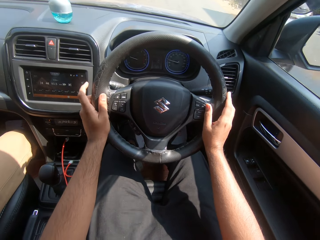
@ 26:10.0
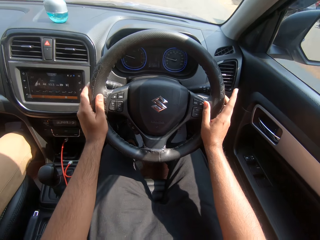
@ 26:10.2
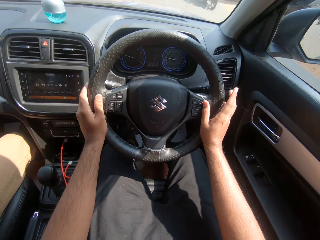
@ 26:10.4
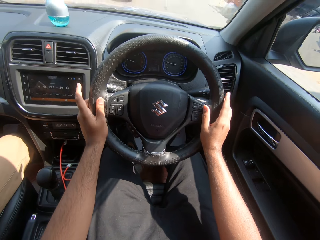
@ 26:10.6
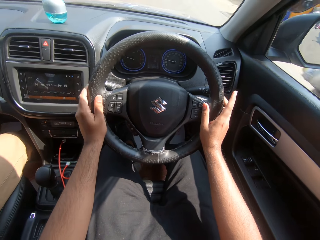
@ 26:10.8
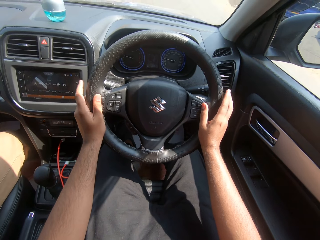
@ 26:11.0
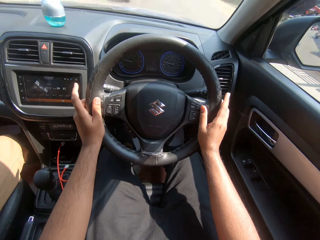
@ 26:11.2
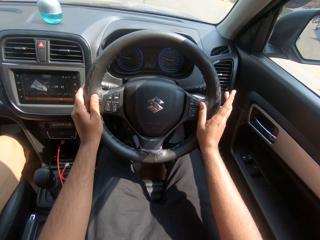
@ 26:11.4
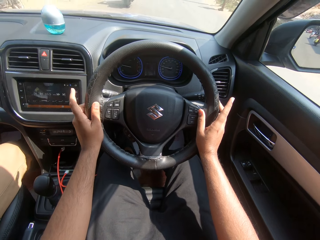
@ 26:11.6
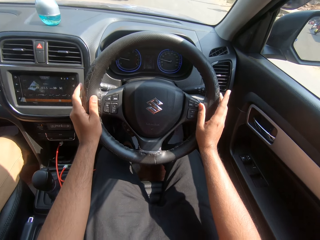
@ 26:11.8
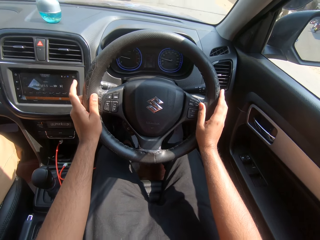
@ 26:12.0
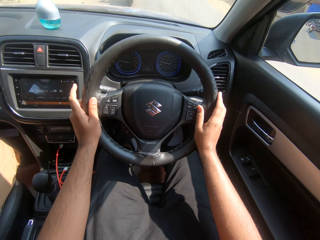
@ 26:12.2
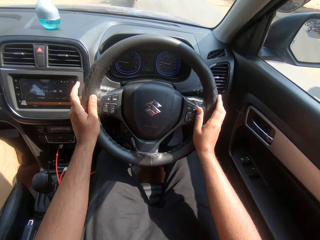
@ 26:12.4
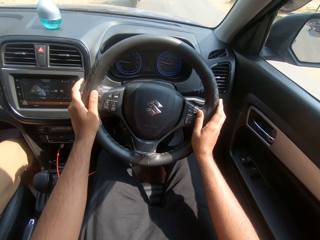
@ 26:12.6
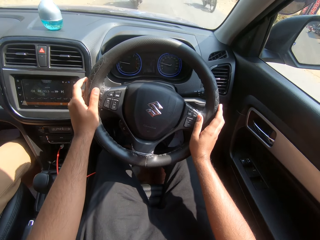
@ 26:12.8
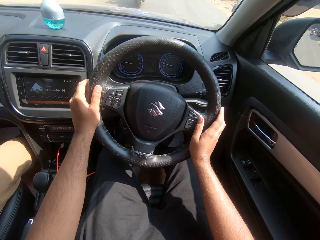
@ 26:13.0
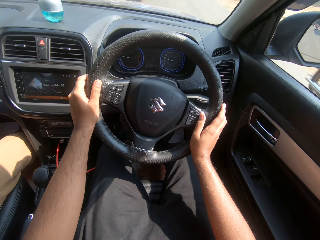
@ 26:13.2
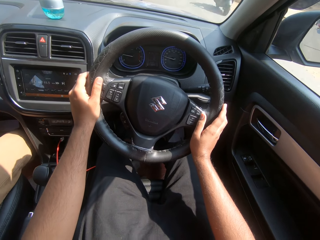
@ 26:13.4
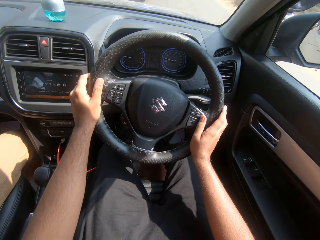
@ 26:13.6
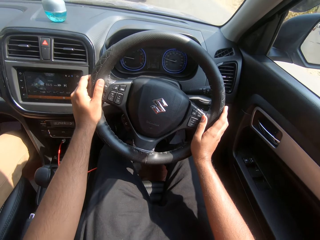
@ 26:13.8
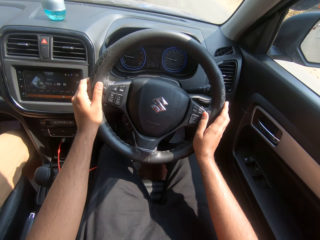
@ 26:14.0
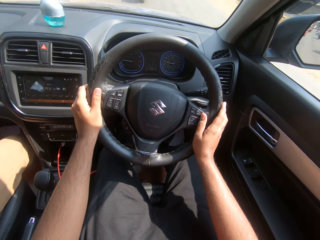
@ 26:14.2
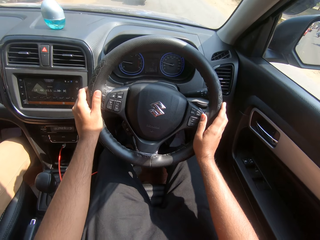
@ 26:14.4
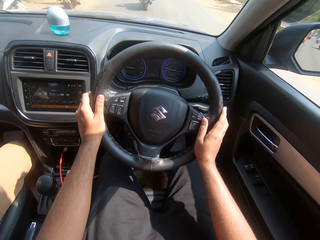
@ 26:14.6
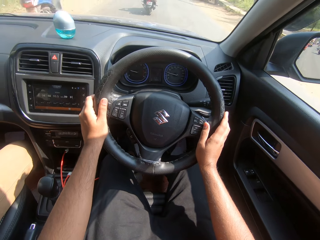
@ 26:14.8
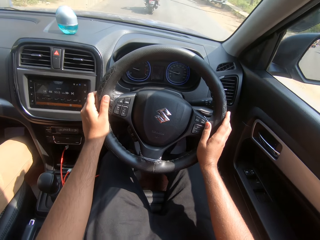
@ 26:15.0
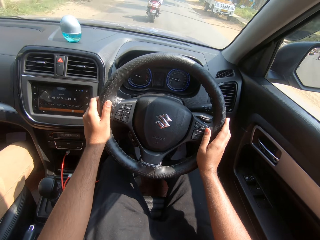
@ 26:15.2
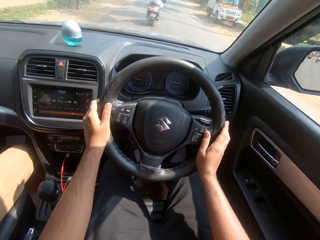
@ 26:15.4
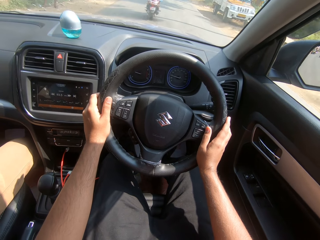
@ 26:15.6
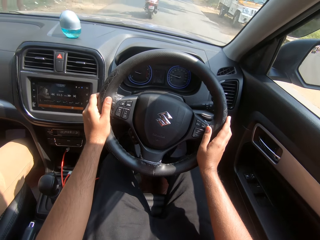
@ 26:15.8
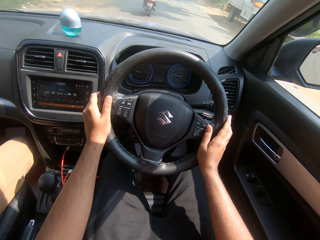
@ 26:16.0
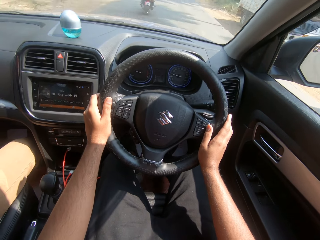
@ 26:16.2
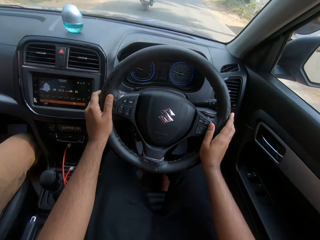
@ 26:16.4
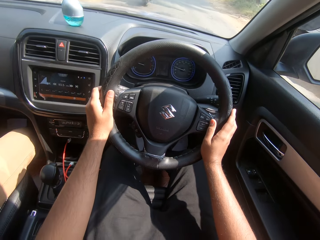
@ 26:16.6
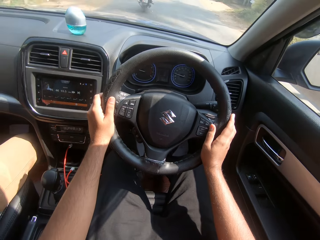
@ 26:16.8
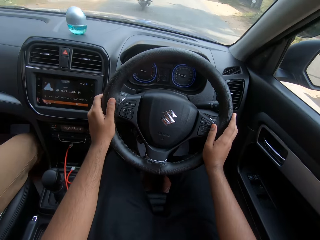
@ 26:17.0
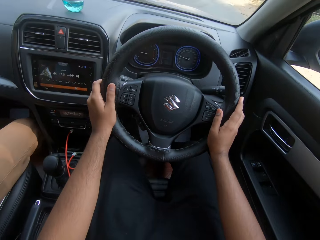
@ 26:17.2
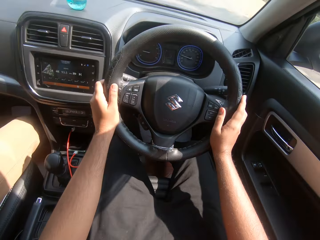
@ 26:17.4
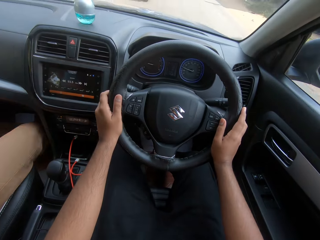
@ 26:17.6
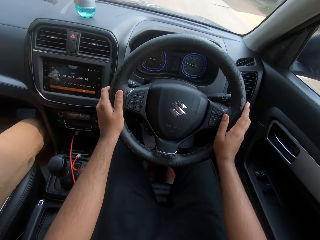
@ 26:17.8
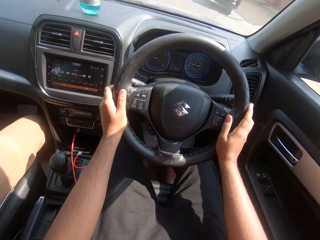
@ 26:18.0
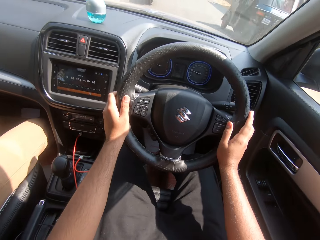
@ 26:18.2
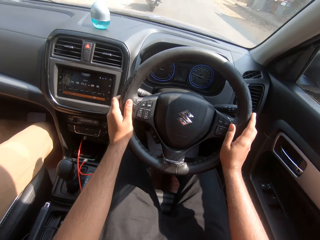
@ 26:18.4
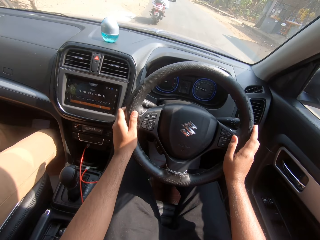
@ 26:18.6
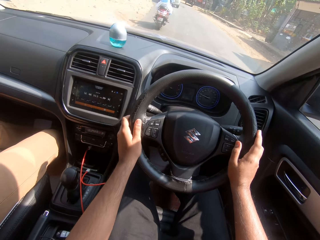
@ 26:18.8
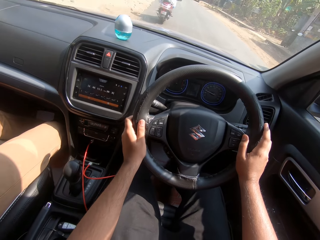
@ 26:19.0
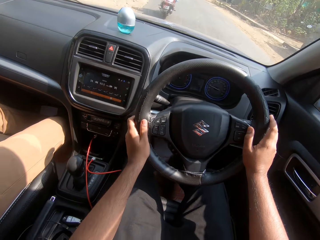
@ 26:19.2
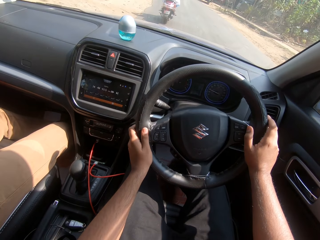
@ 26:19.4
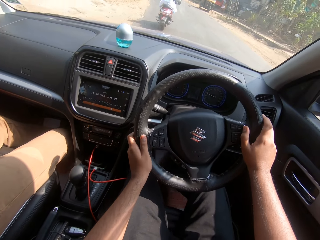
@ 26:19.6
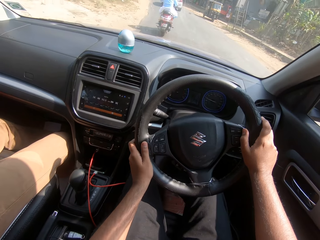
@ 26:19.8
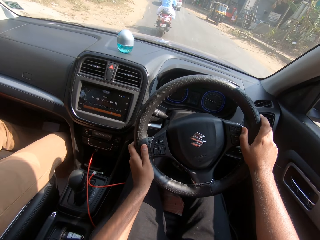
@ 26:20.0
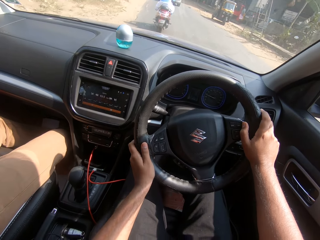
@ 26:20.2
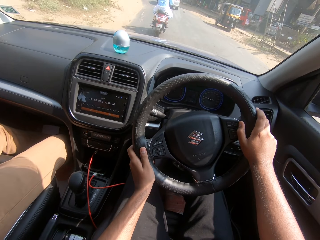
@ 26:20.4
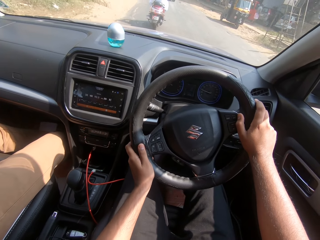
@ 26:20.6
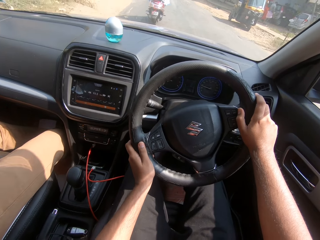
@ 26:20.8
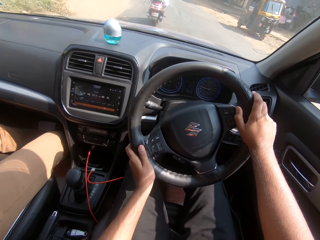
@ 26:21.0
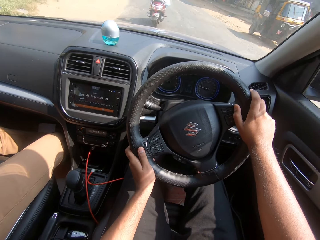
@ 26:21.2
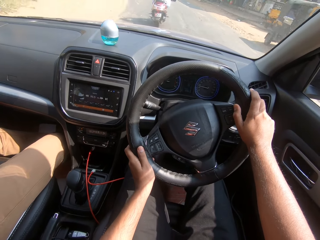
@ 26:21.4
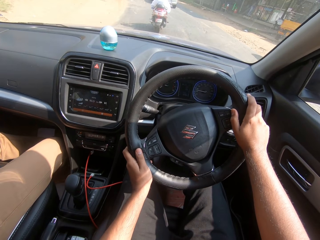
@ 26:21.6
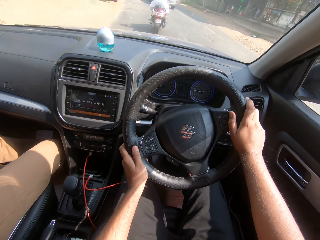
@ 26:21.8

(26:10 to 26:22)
A white colored motorcycle drives past the camera wearer. A black colored motorcycle drives past them. They move their fingers. A black colored motorcycle drives past them again. A black colored tricycle drives past them.

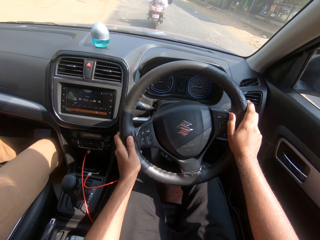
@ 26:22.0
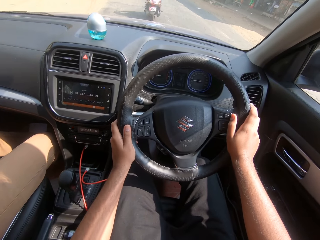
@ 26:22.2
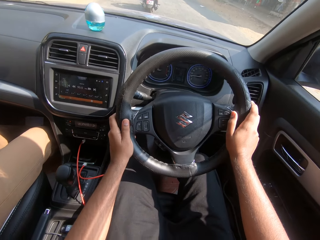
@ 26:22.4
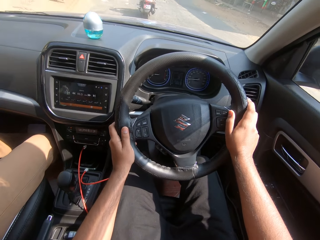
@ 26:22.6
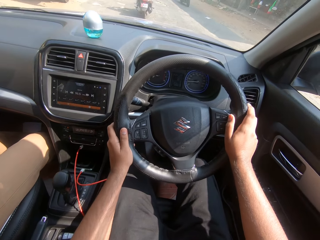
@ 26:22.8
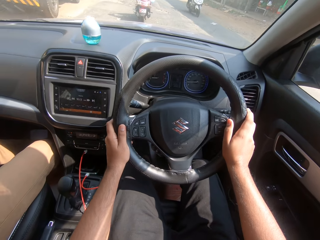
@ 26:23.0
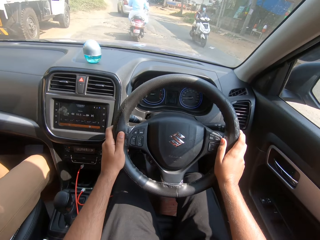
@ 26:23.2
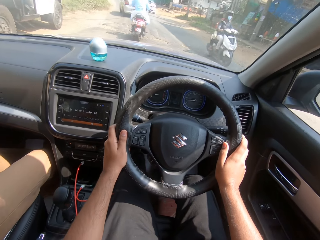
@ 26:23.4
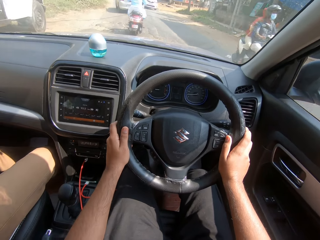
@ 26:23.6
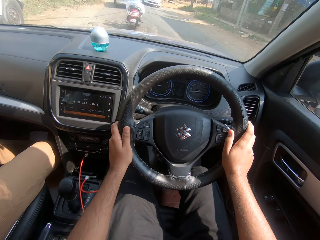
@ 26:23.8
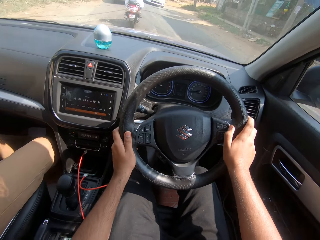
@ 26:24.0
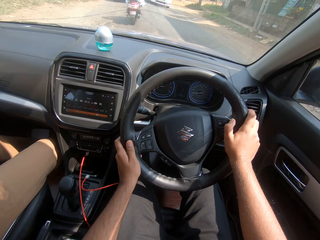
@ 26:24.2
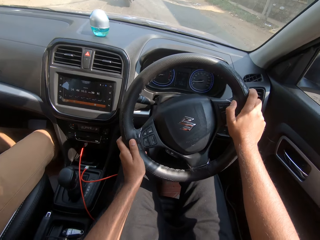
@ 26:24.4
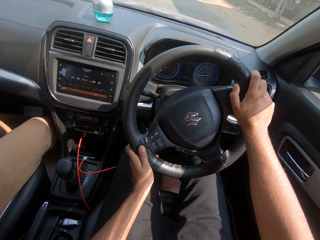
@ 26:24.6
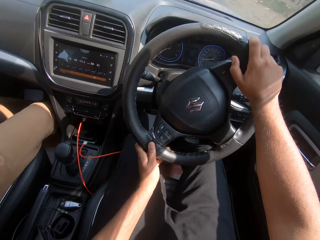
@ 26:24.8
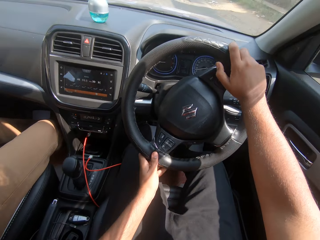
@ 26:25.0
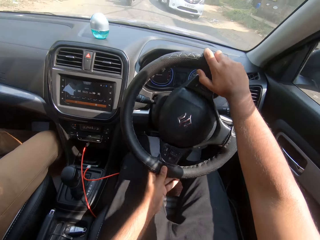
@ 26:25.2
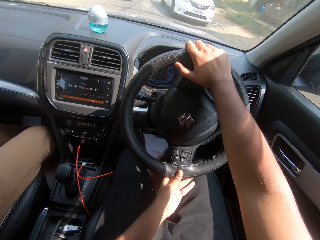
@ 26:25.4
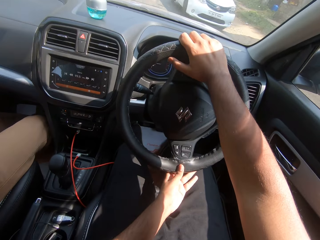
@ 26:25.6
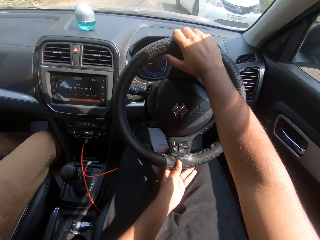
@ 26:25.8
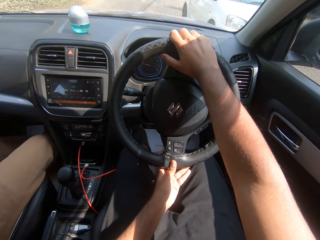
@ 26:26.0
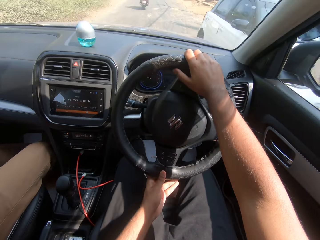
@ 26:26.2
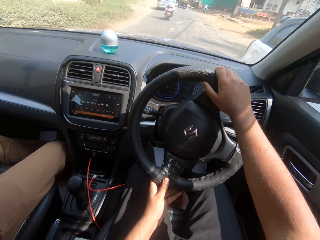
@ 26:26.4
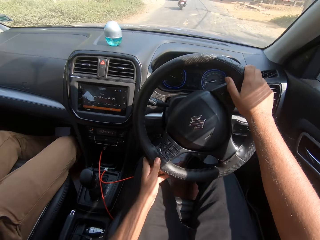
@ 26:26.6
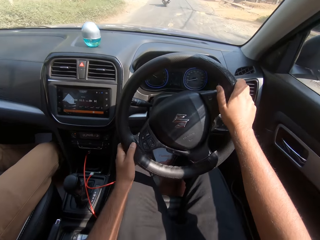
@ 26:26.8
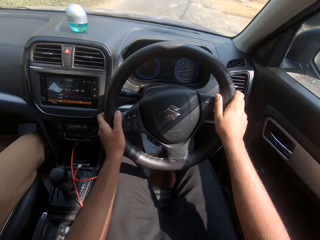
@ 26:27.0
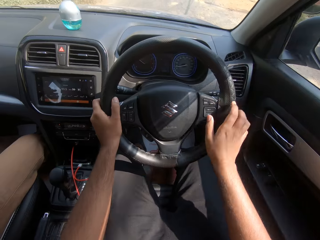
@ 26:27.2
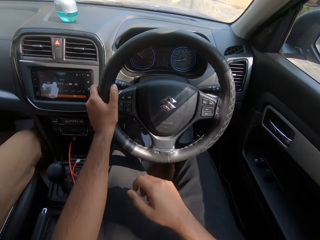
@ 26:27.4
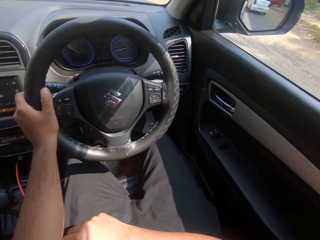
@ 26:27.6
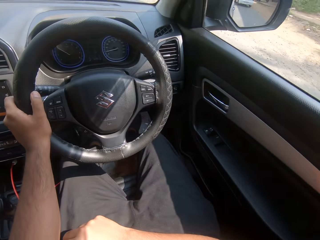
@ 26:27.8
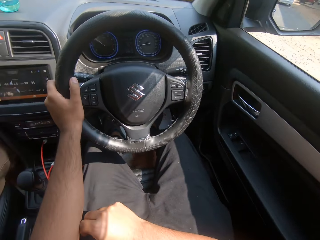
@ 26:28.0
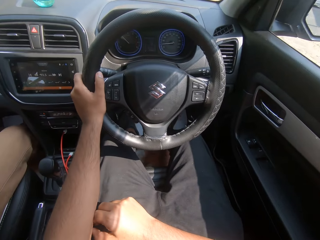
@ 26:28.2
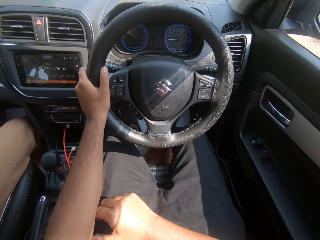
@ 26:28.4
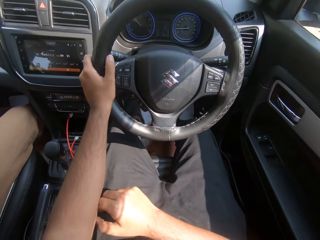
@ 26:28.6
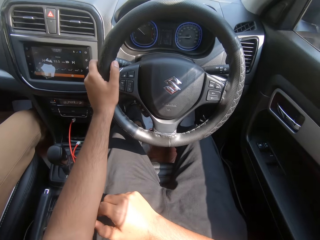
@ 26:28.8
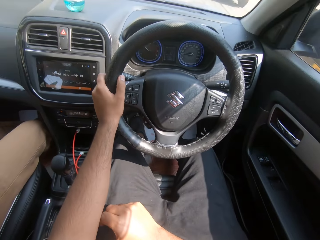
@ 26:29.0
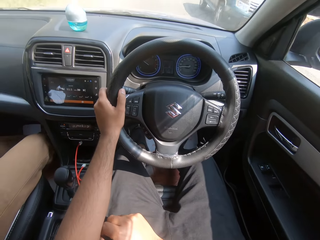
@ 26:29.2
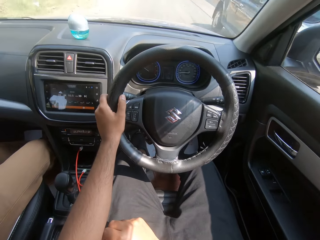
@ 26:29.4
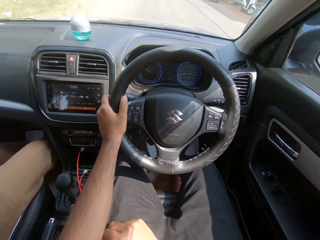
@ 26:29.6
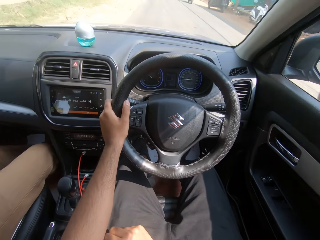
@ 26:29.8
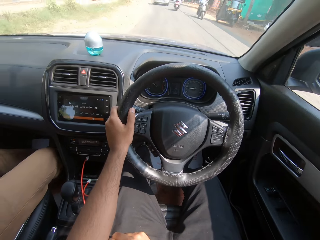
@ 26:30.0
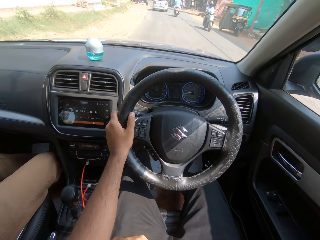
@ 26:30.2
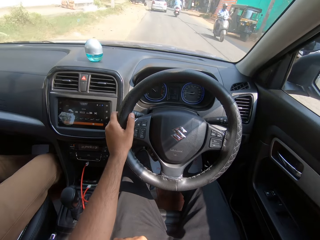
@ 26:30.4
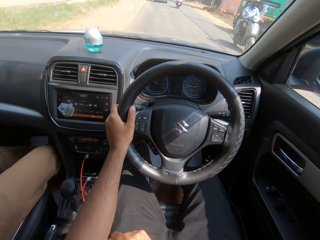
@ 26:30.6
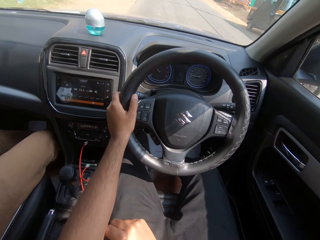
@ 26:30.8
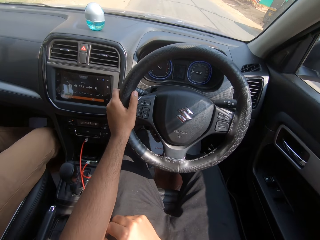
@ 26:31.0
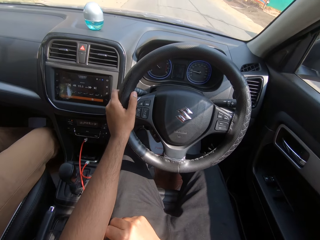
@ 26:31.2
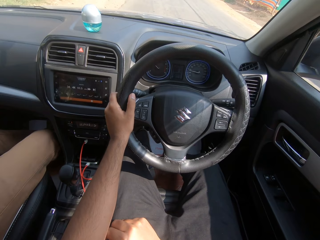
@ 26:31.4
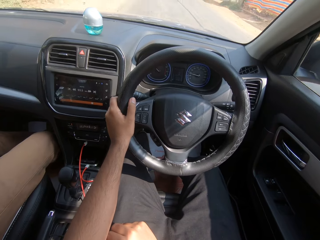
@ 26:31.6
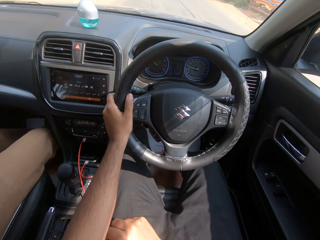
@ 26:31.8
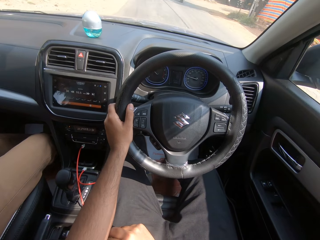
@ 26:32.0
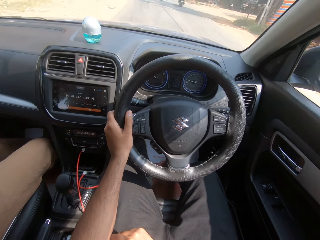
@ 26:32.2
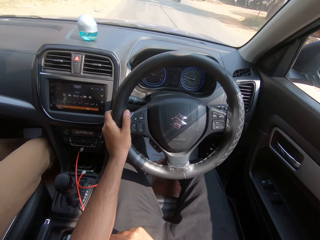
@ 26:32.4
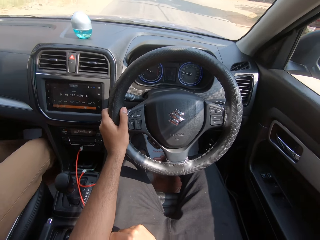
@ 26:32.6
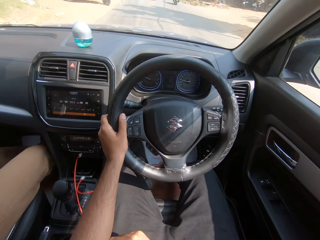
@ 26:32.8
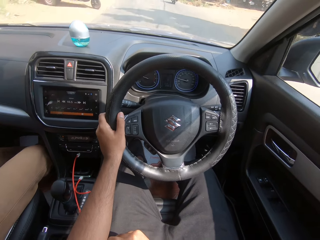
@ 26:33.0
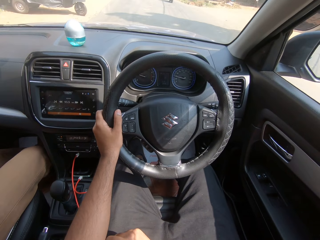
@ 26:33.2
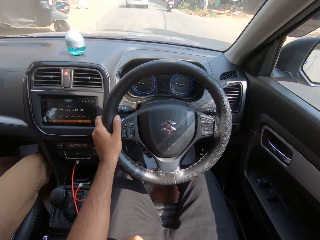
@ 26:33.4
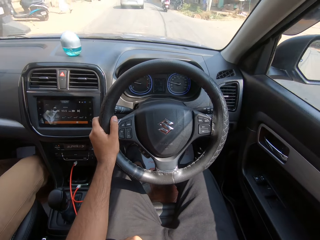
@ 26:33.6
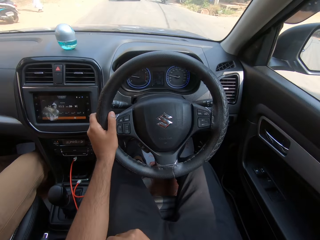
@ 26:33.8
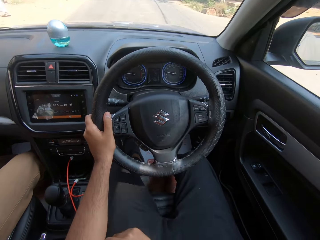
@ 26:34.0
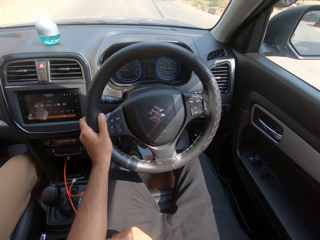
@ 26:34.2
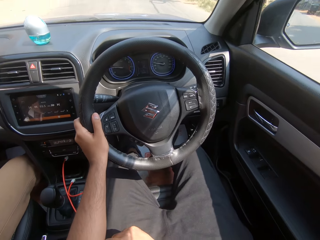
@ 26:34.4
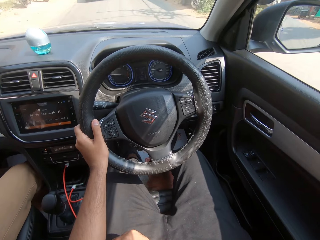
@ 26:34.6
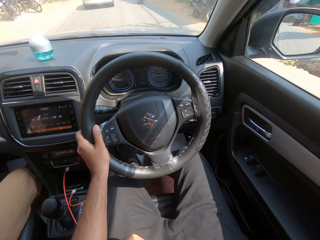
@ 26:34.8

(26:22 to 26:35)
A white colored motorcycle drives past the camera wearer. A white colored car drives past him. He places his hand on his lap. A man sits on the passenger seat. The camera wearer scratches his hand. A blue colored car drives past him. A silver colored motorcycle drives past him.
